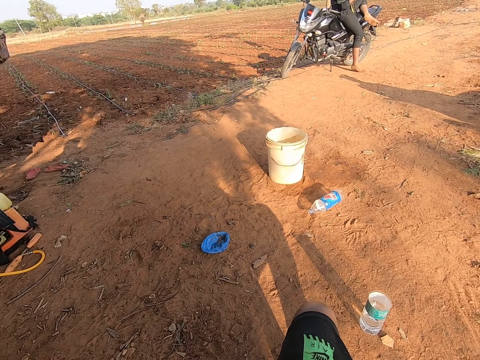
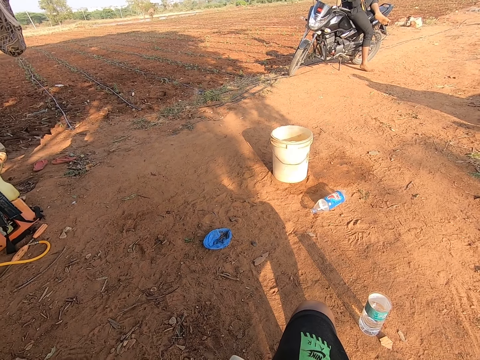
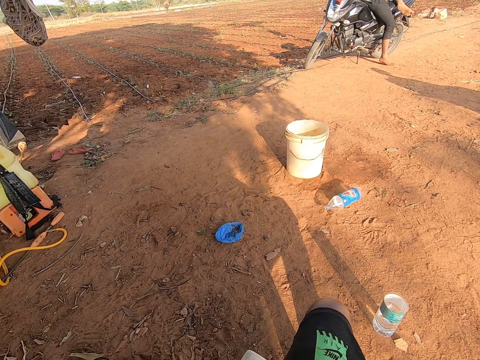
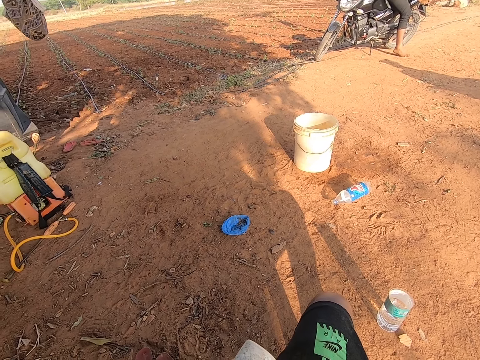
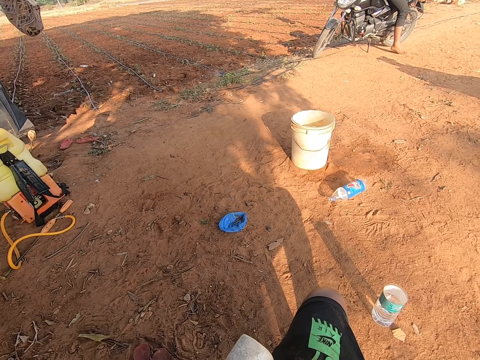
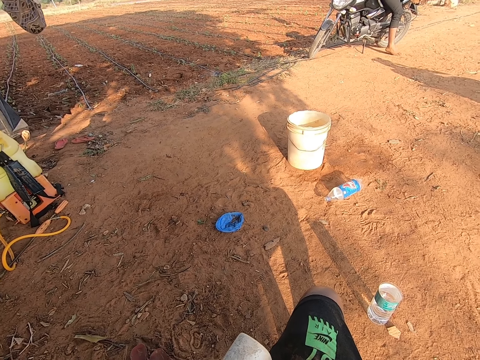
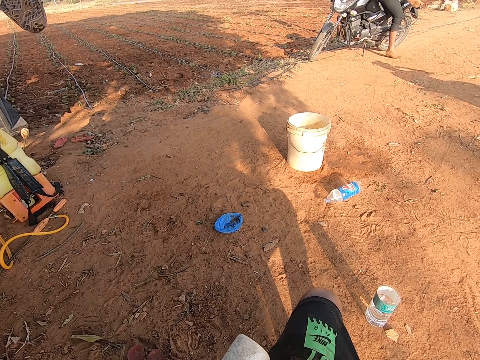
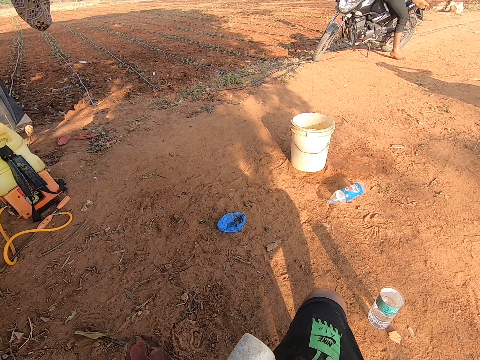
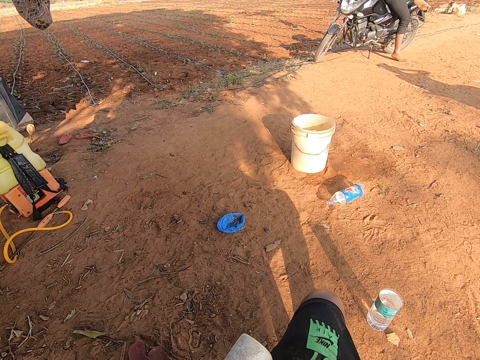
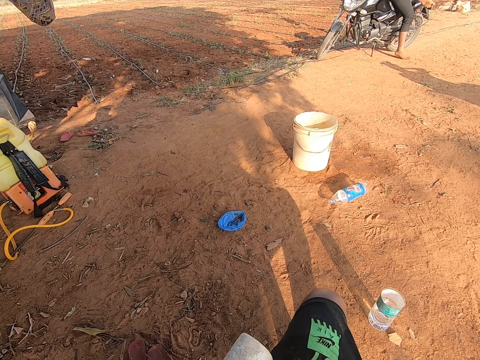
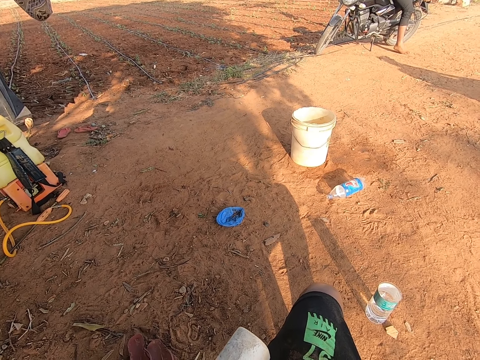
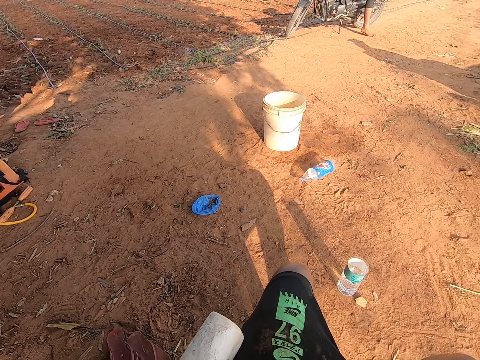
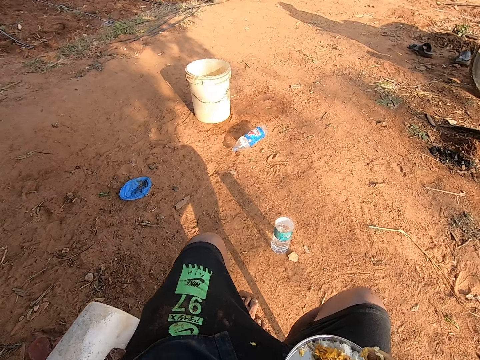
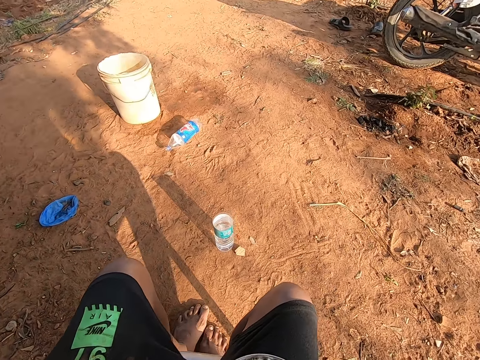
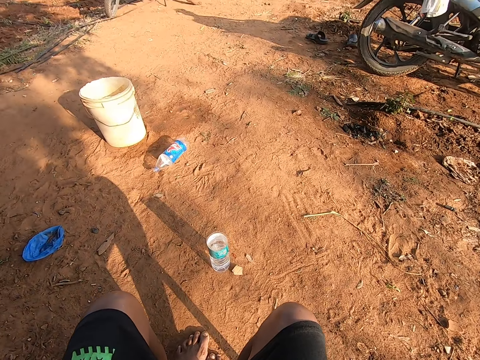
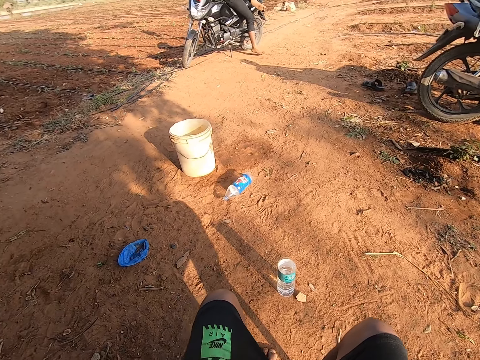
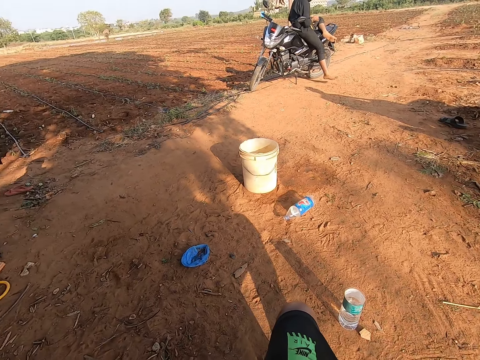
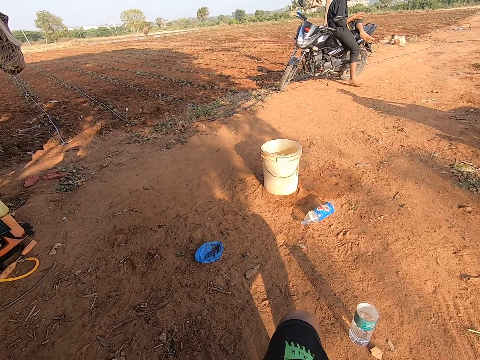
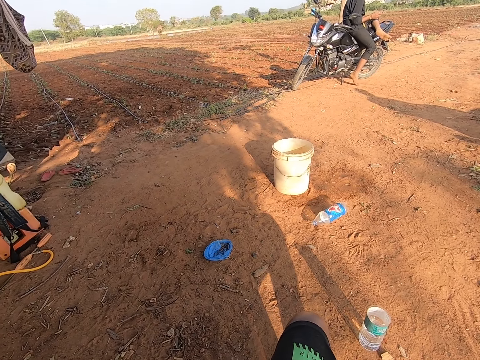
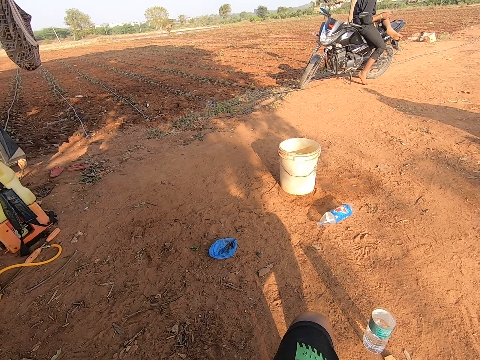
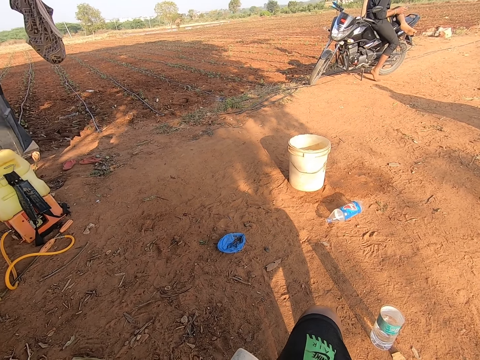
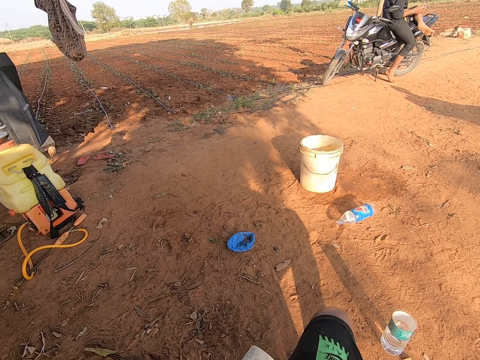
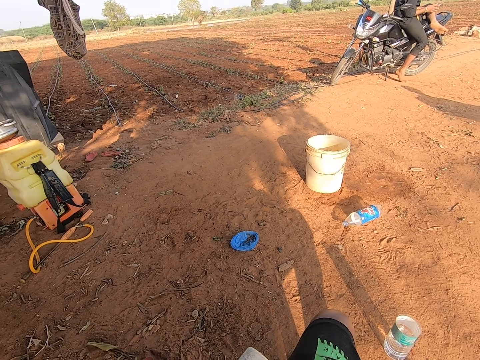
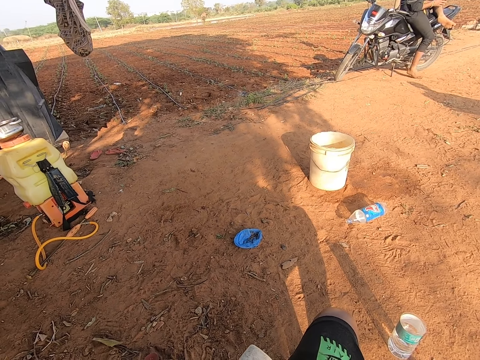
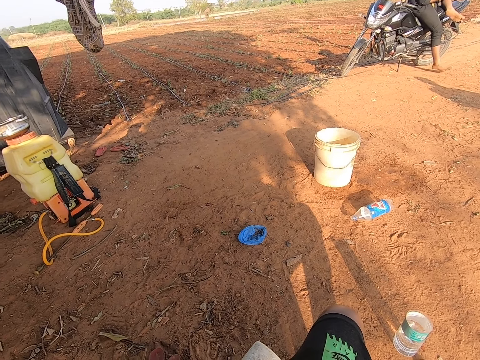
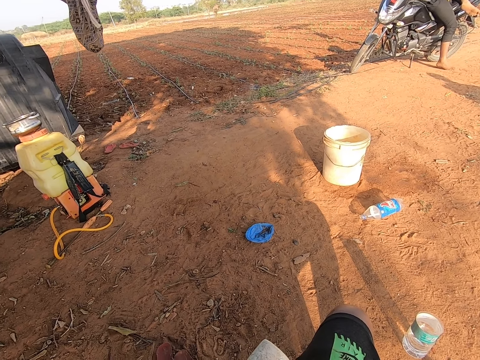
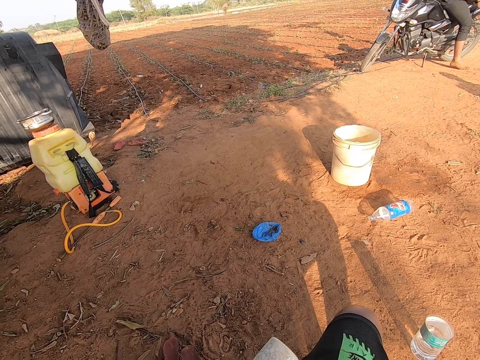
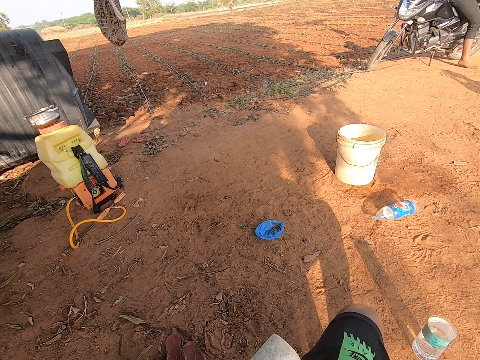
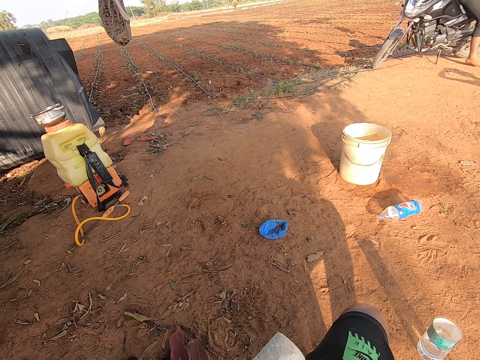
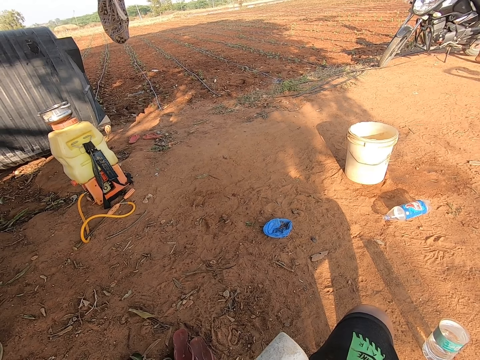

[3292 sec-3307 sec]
The camera wearer talks on the phone. They eat.

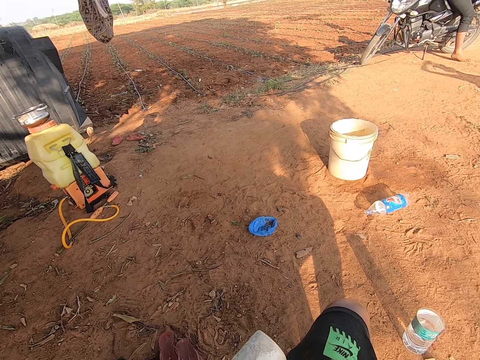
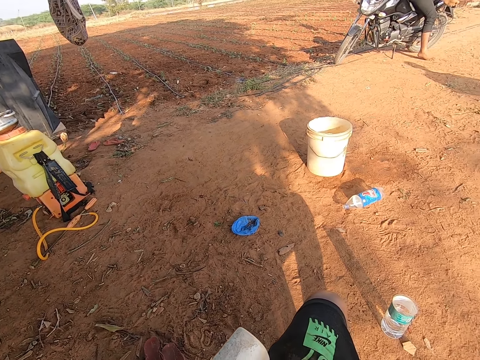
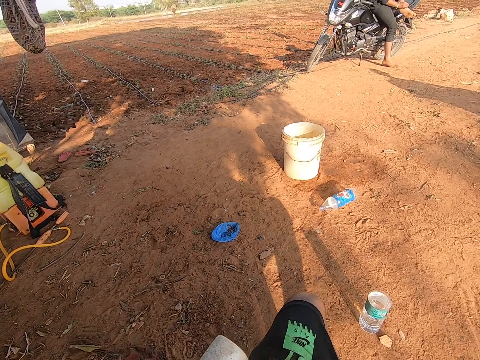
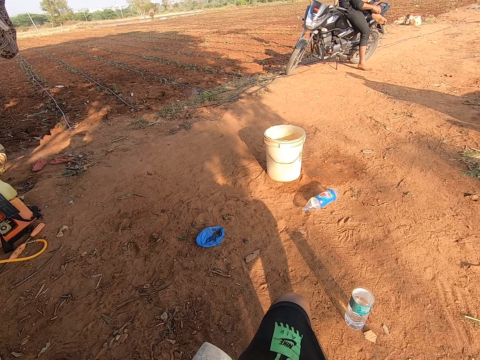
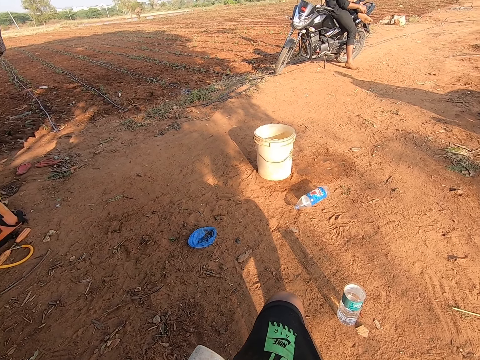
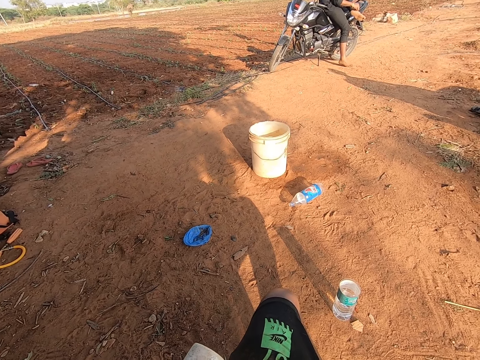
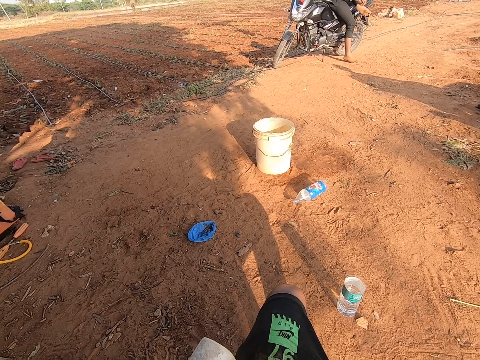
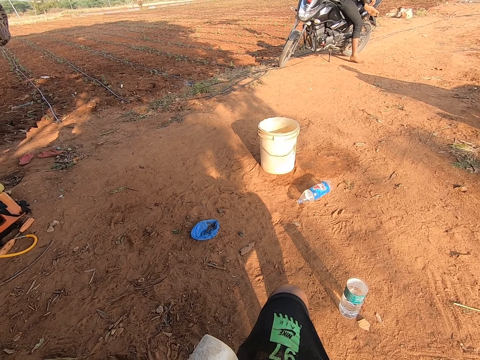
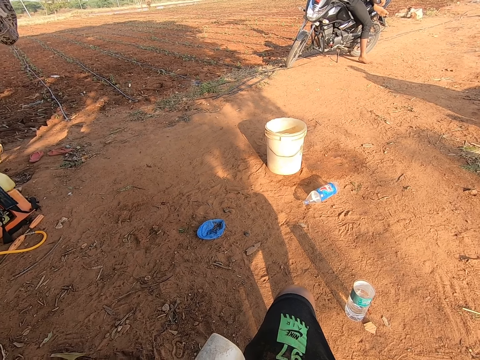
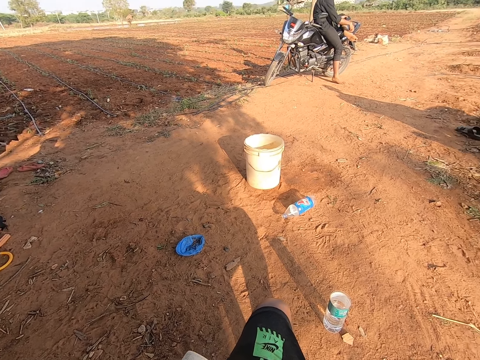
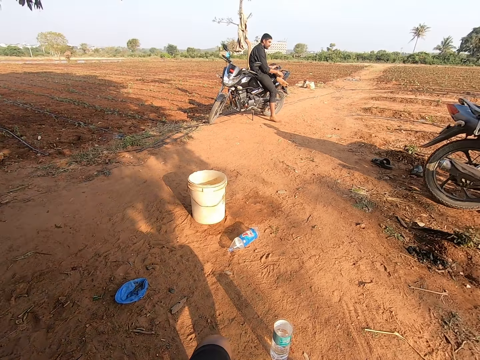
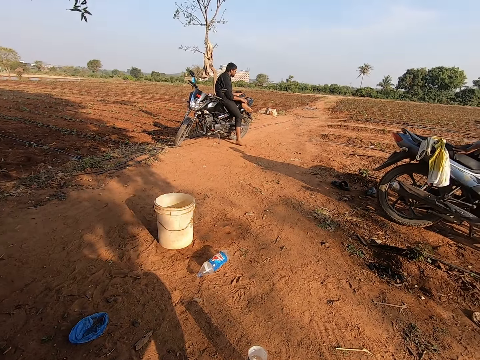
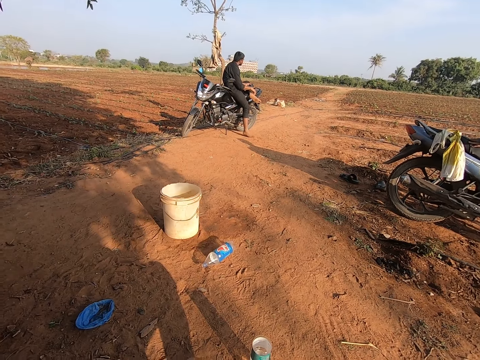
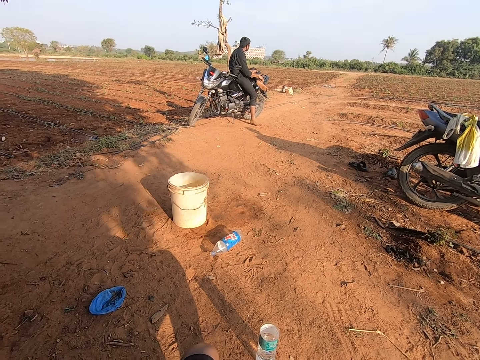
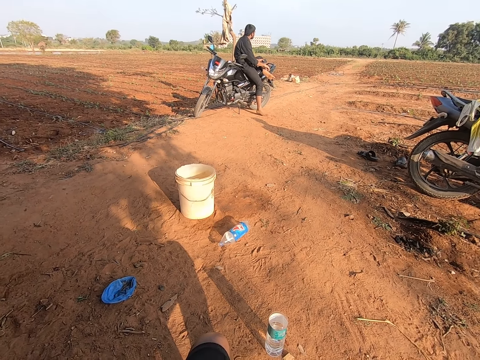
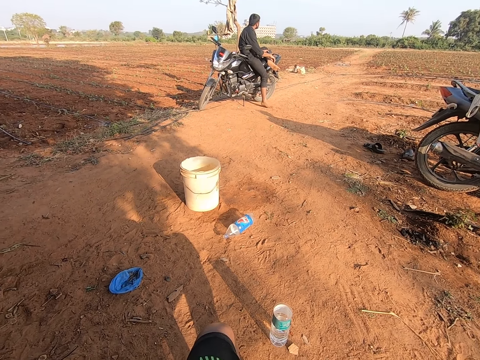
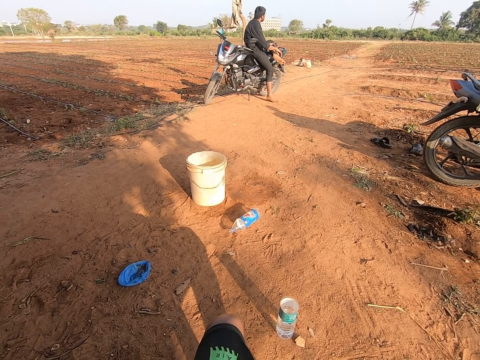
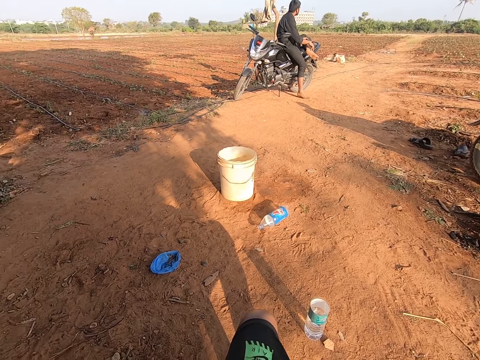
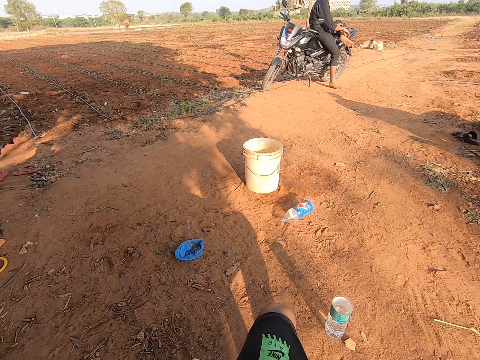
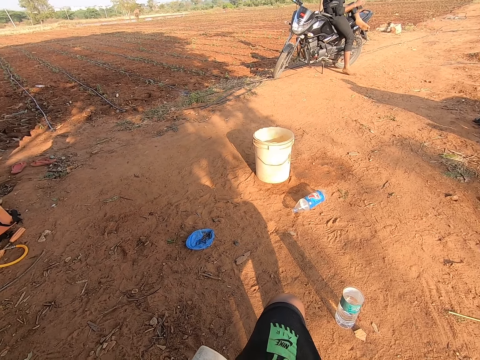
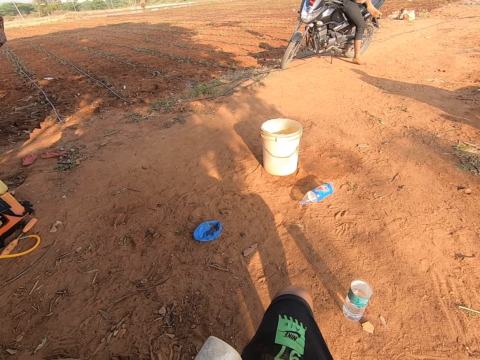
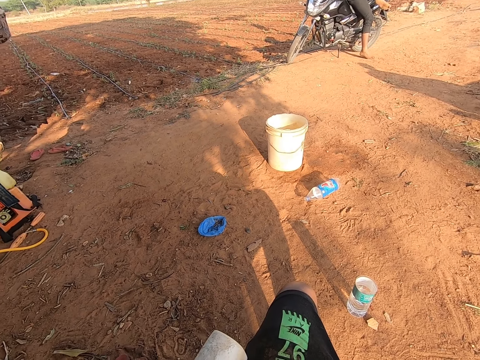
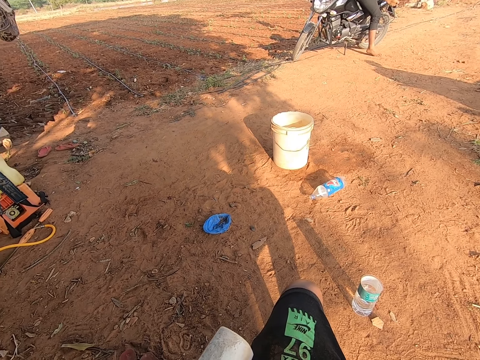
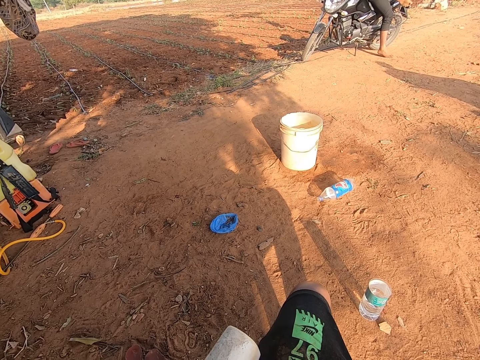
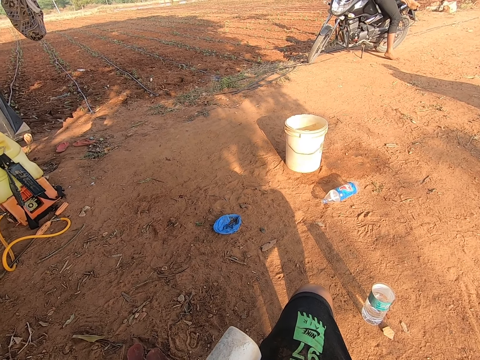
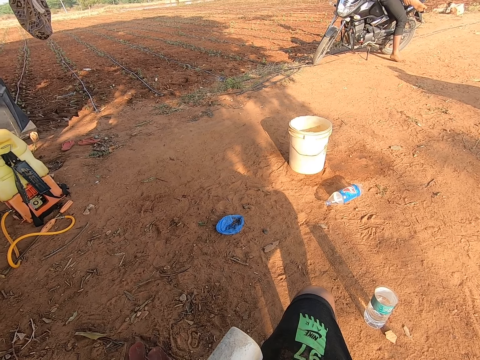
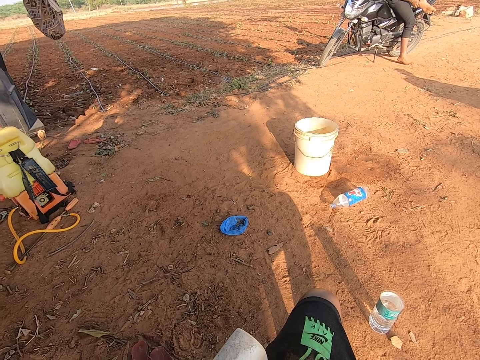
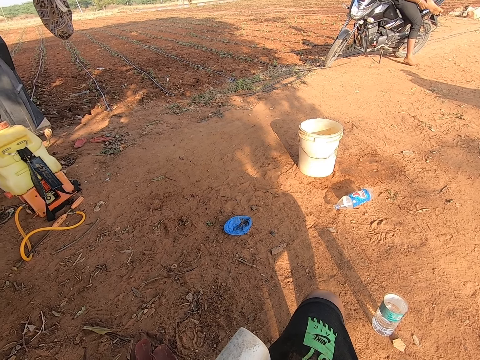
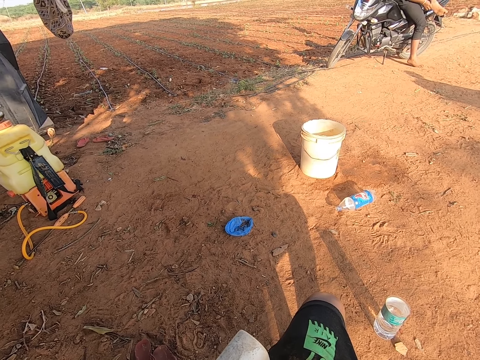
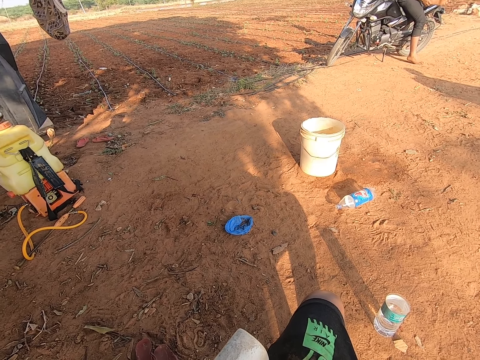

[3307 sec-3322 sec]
The camera wearer talks on the phone and looks around.
